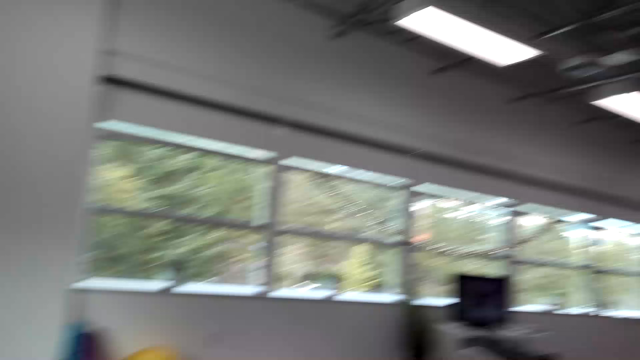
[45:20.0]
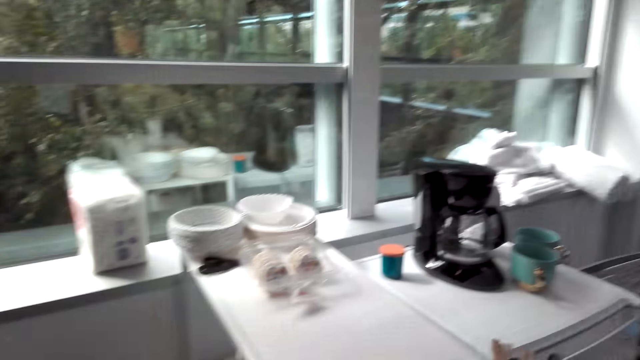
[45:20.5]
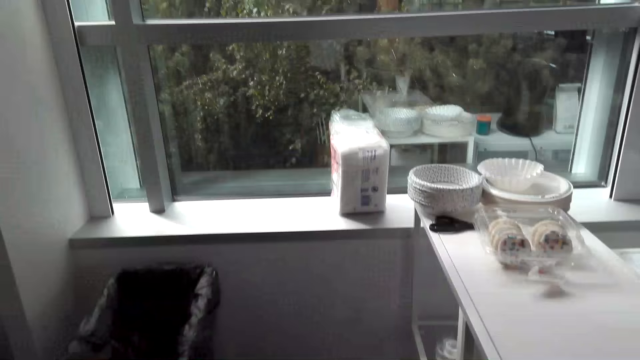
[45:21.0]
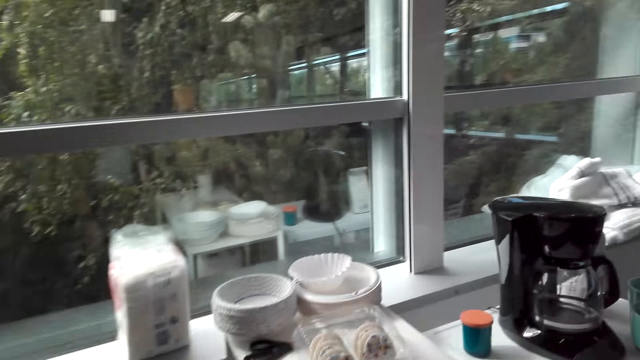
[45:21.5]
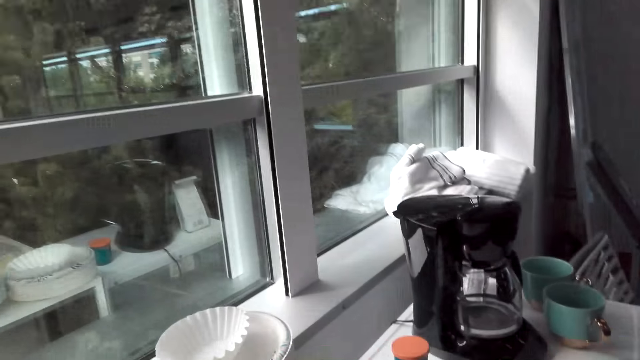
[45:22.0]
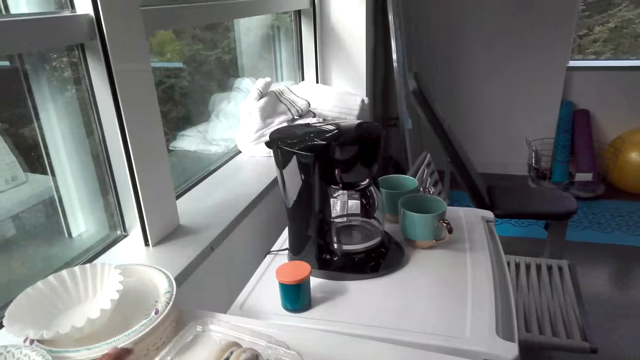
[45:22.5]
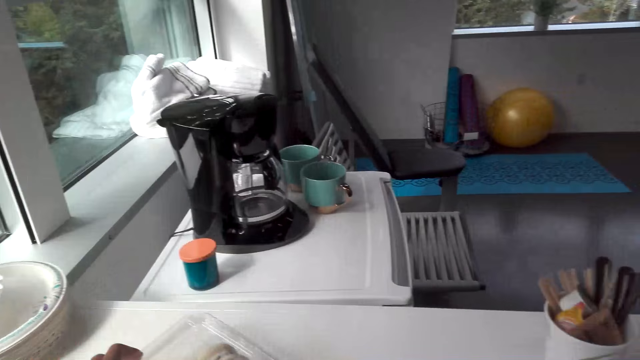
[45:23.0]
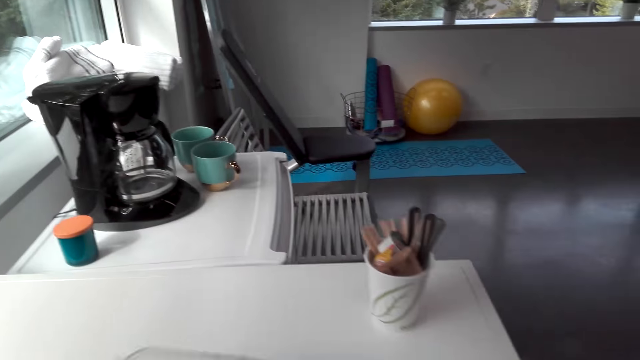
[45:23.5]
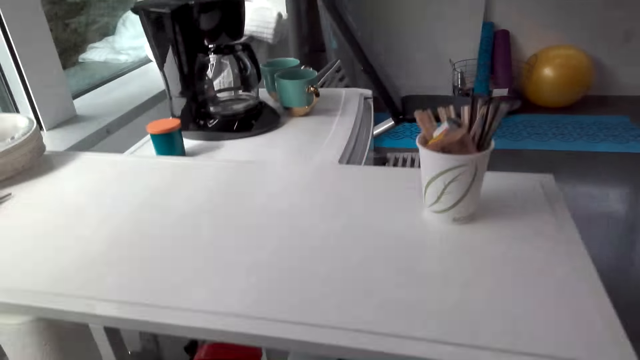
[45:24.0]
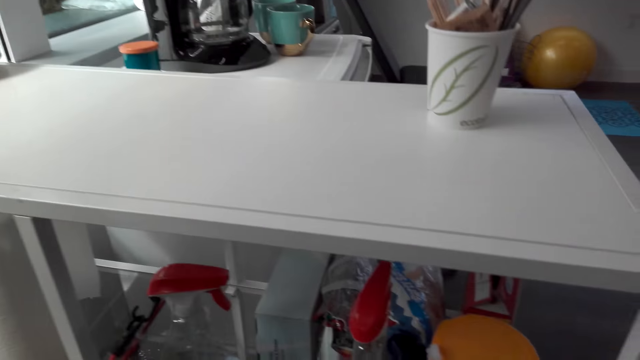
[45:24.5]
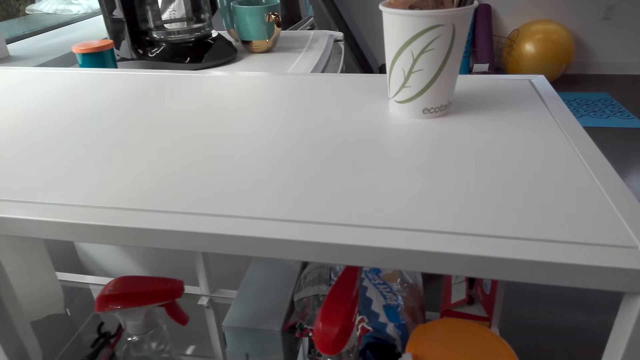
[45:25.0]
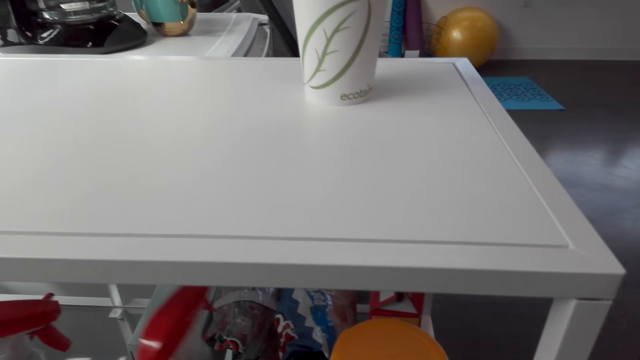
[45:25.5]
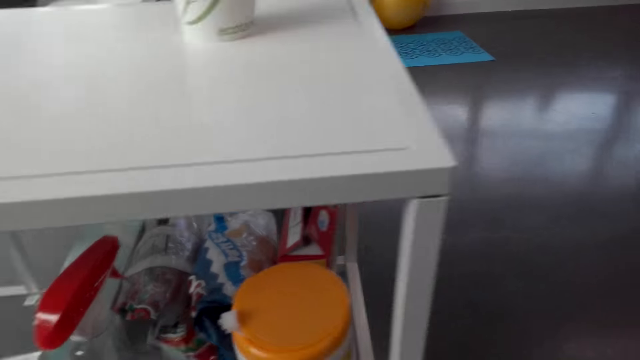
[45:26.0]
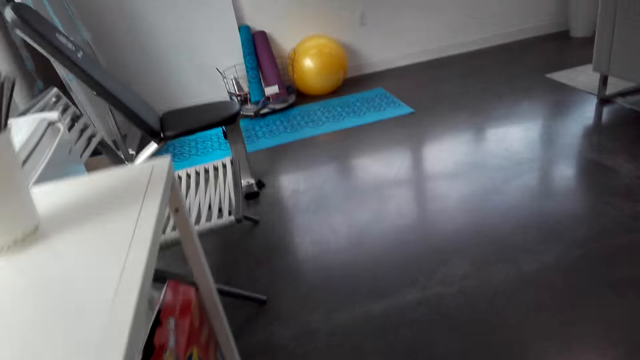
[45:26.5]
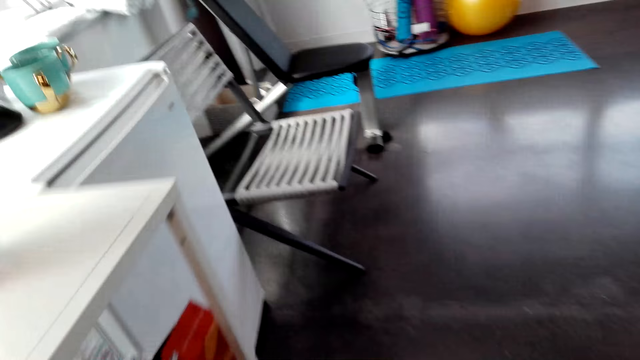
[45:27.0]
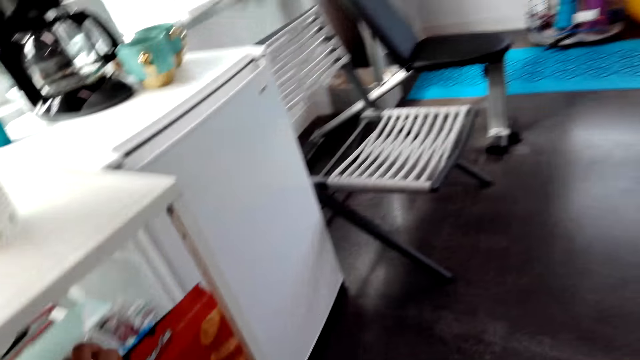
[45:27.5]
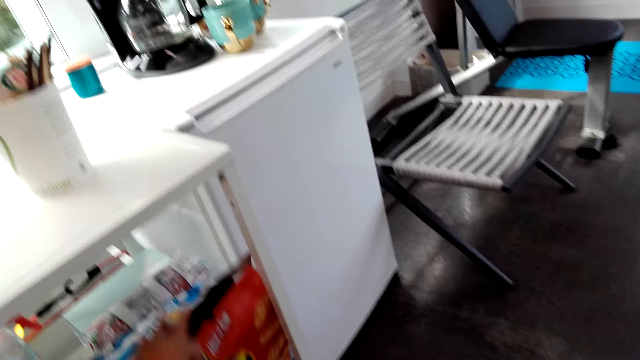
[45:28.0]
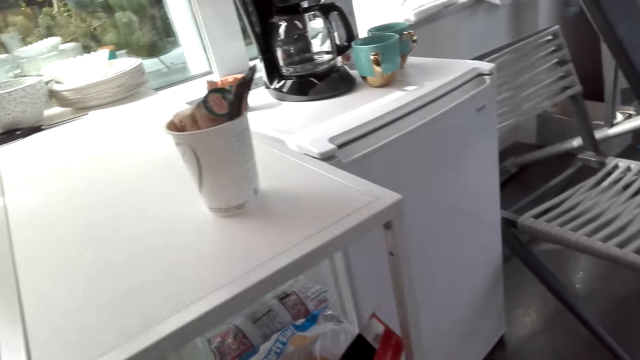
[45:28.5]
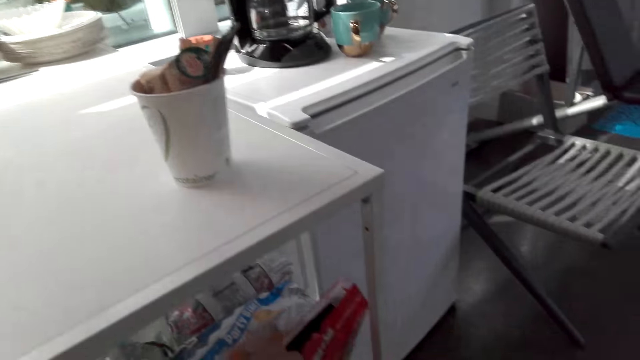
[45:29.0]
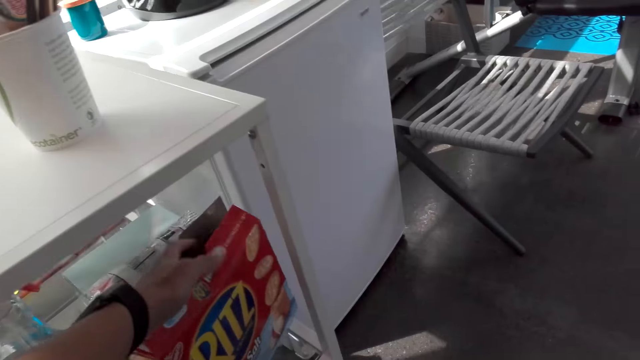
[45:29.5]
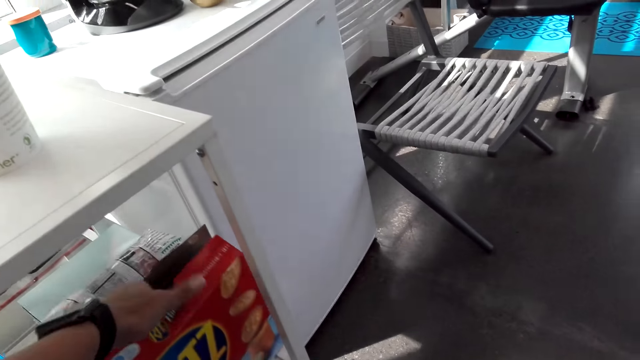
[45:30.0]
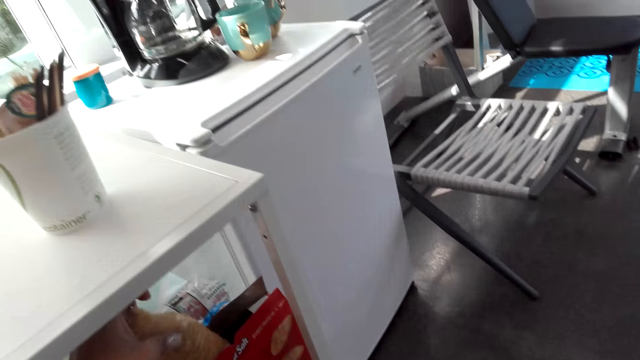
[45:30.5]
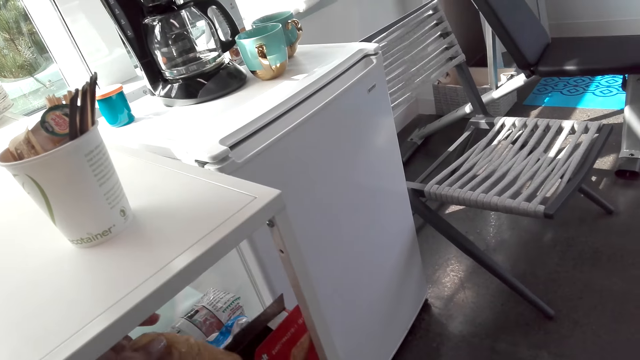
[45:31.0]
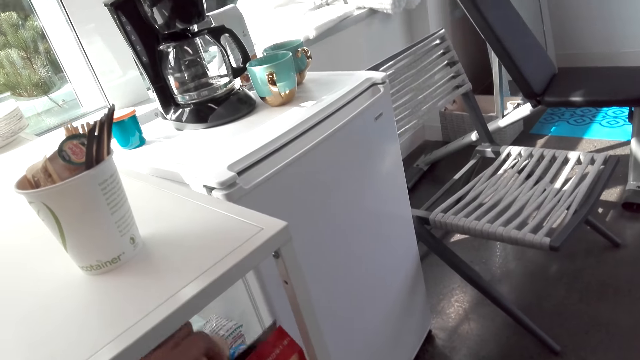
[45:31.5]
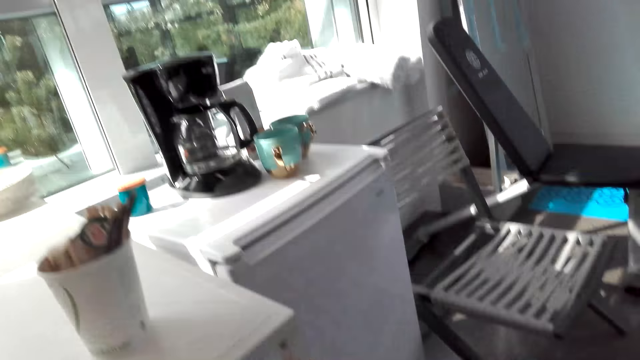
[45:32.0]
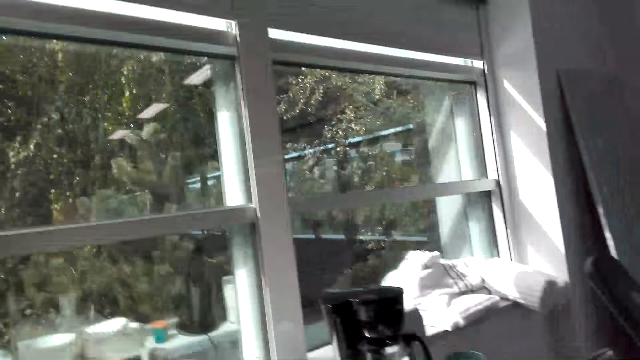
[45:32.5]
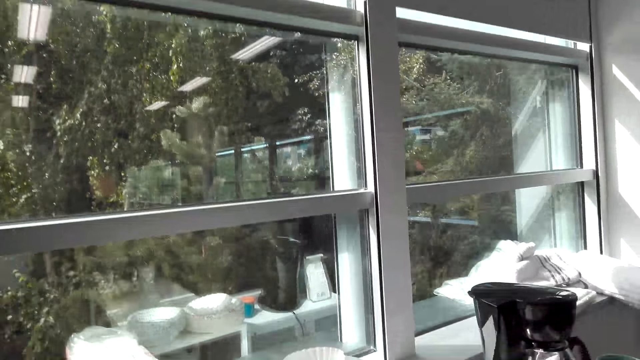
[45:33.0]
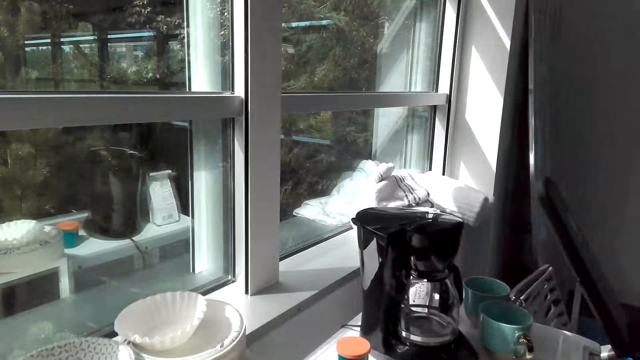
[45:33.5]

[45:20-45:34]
The camera wearer drags the container with biscuits. She moves the spray bottle. She puts her hand in the box. She pulls out the wrapper in the box. She looks around.

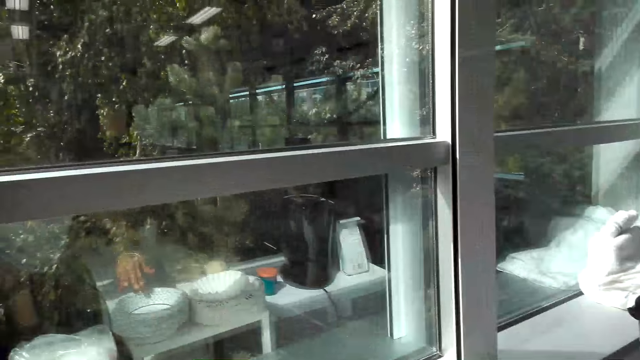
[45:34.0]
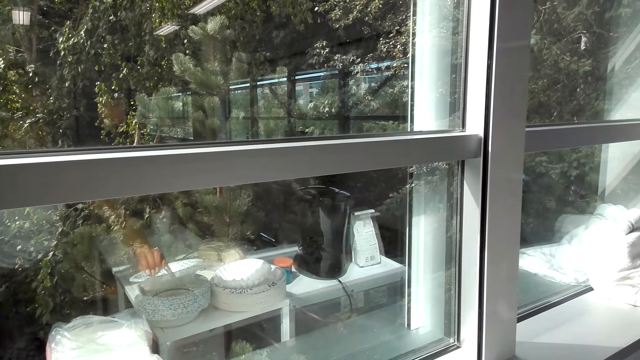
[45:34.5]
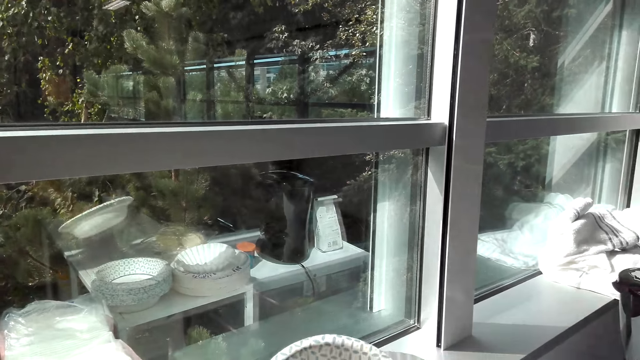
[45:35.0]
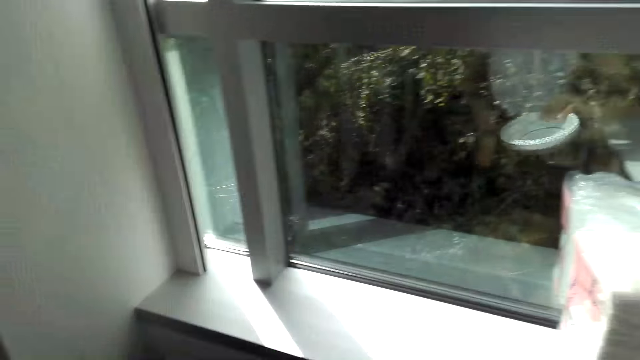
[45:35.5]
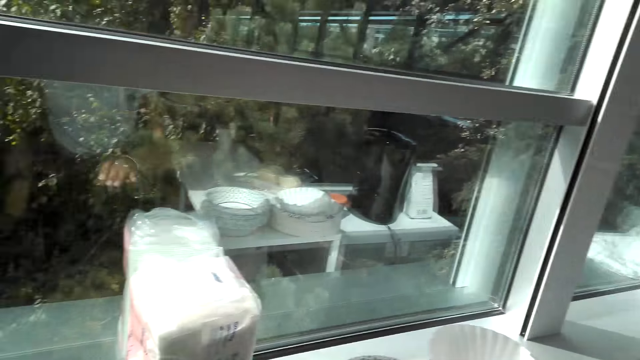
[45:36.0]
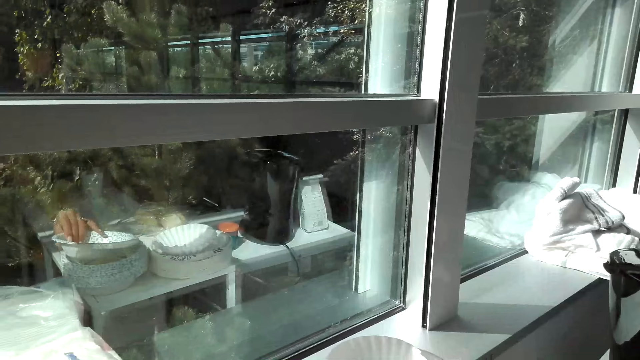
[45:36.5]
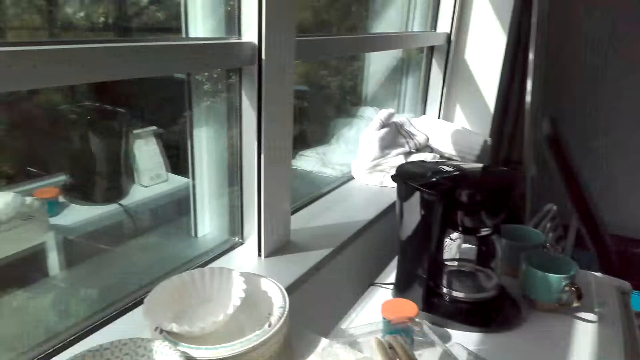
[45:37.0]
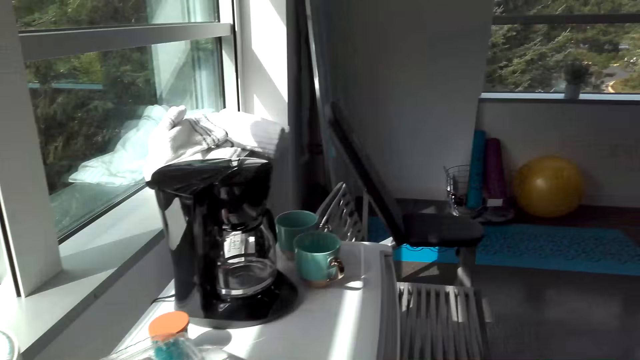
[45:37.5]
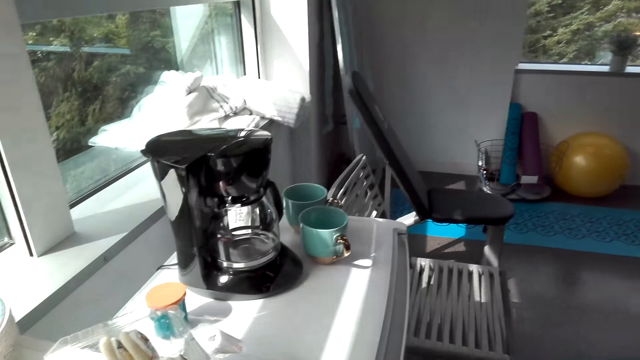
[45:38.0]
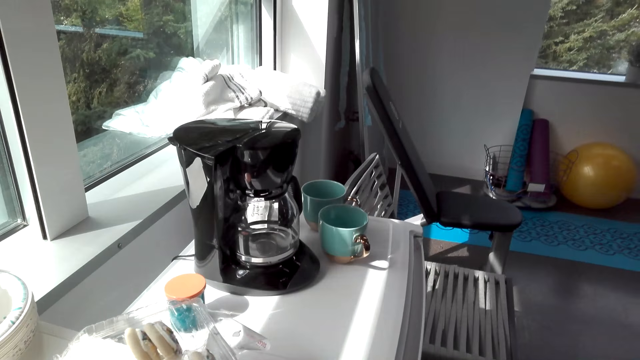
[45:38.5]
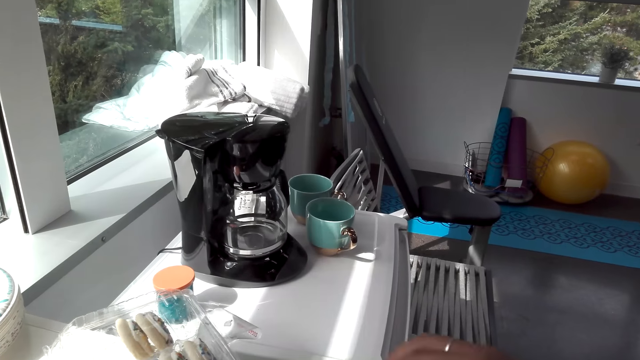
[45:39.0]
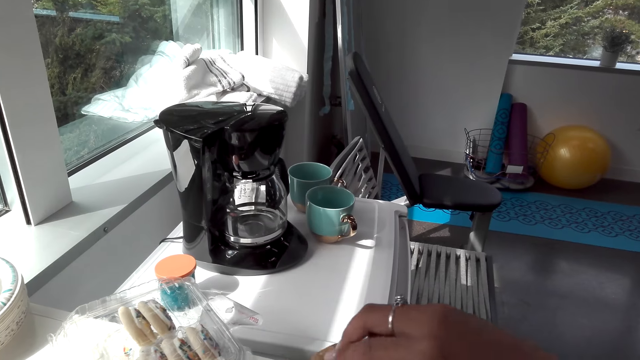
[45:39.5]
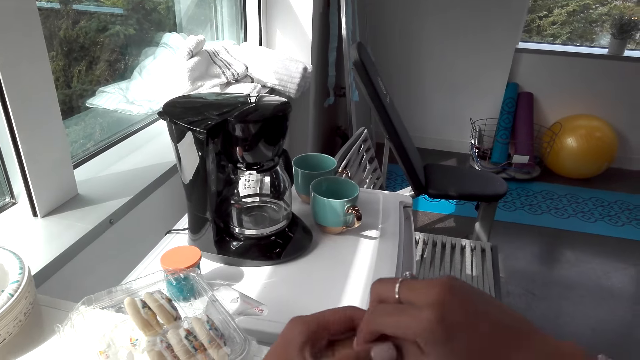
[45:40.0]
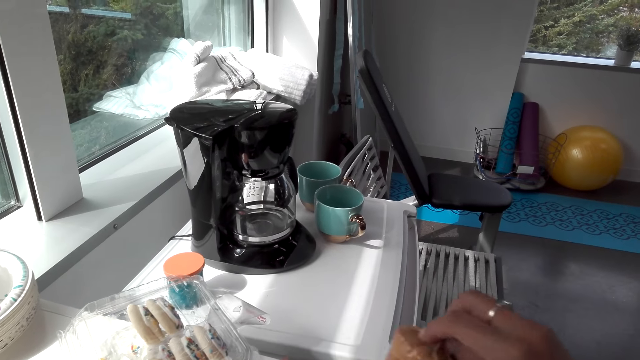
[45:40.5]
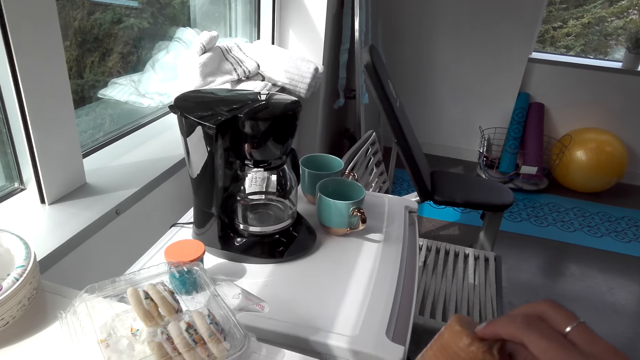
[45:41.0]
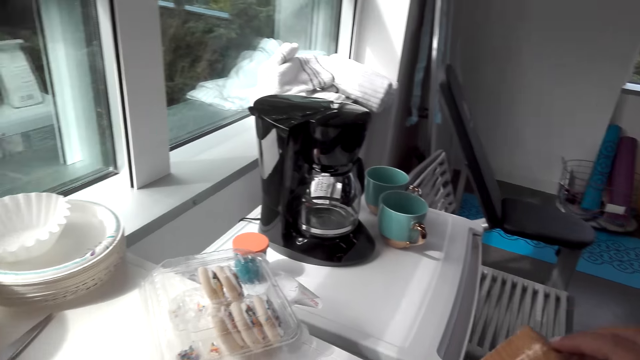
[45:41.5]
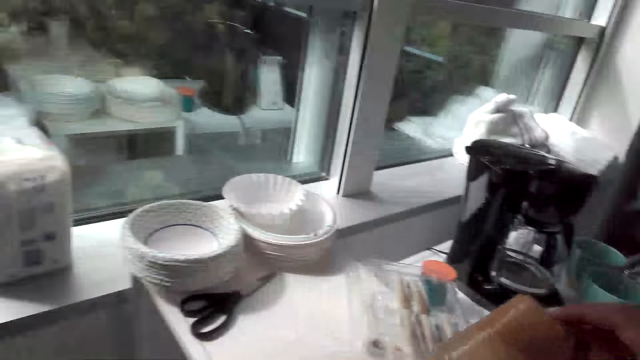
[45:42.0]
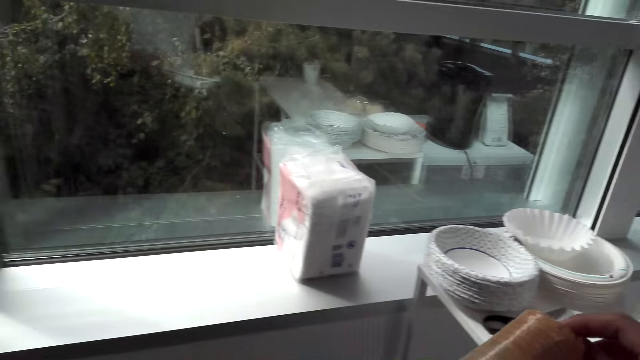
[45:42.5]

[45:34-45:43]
The camera wearer picks up a bowl. They throw the bowl. They pick up the bowl. They hold a paper.
